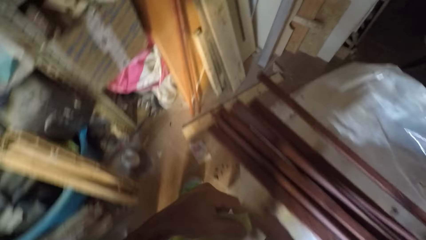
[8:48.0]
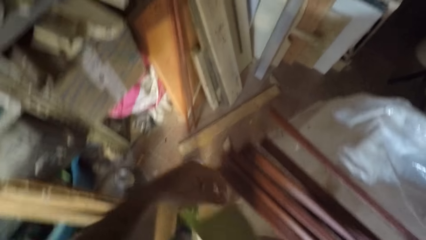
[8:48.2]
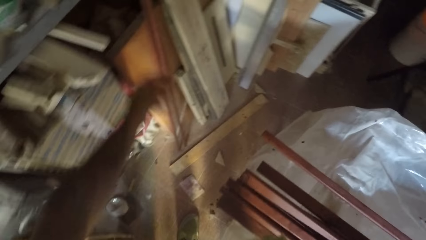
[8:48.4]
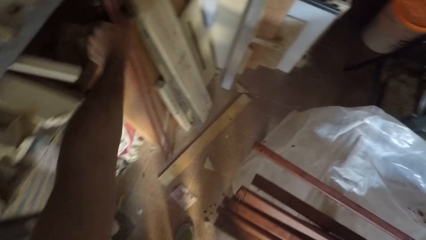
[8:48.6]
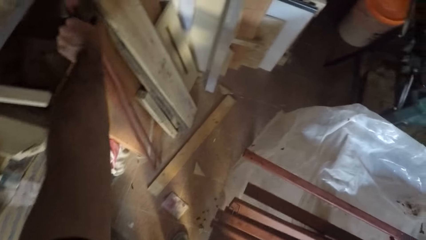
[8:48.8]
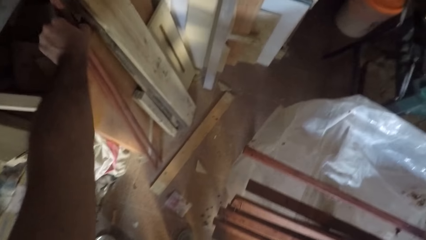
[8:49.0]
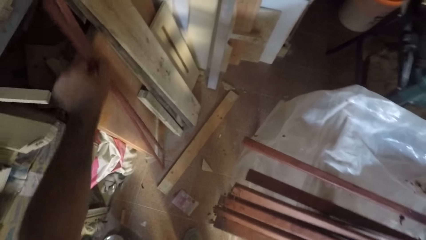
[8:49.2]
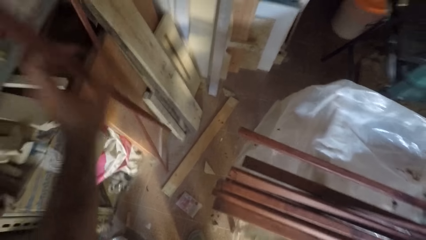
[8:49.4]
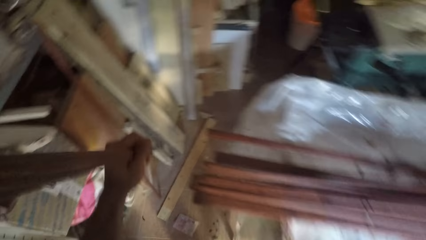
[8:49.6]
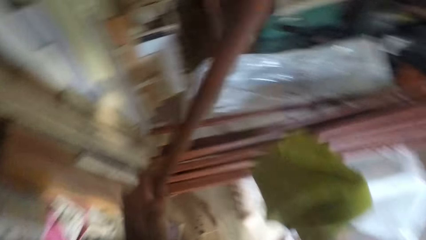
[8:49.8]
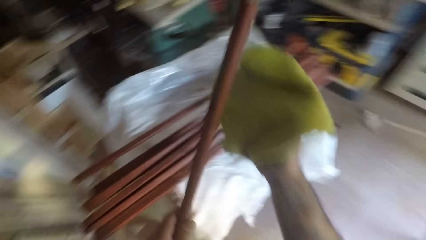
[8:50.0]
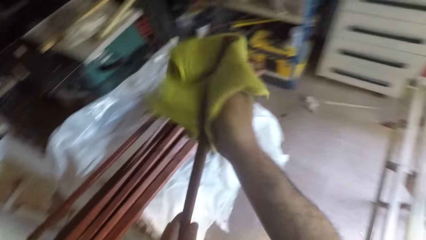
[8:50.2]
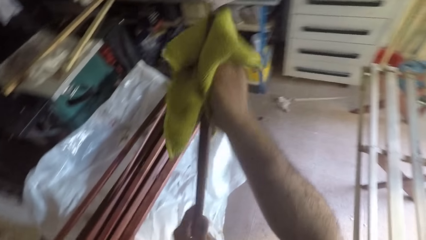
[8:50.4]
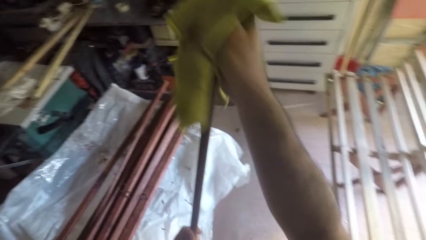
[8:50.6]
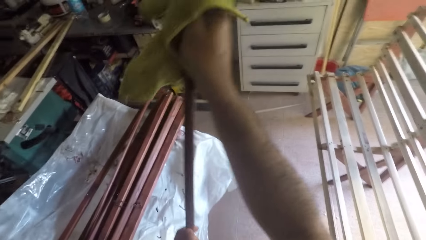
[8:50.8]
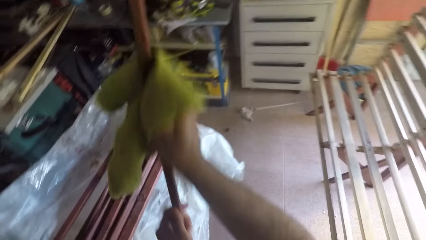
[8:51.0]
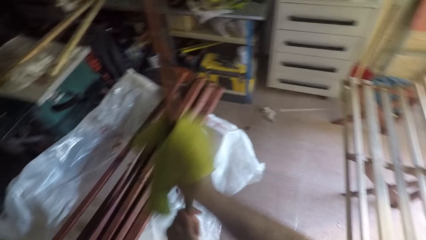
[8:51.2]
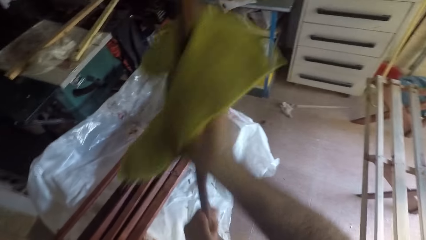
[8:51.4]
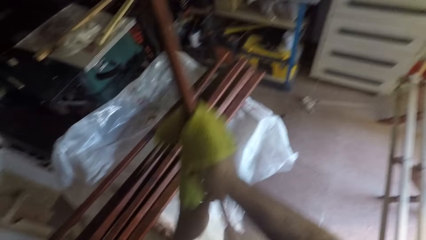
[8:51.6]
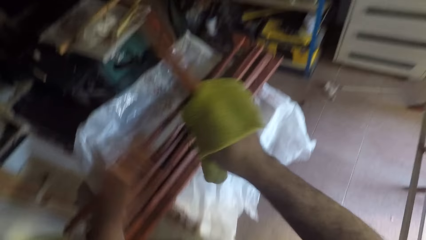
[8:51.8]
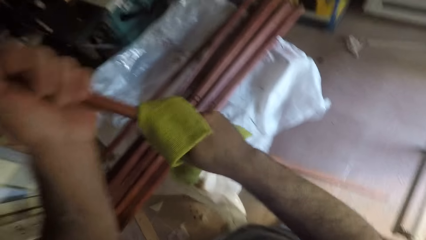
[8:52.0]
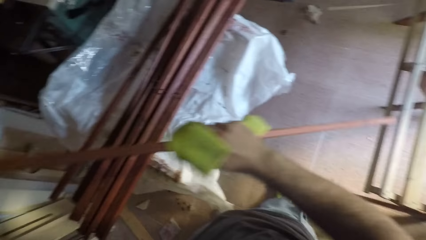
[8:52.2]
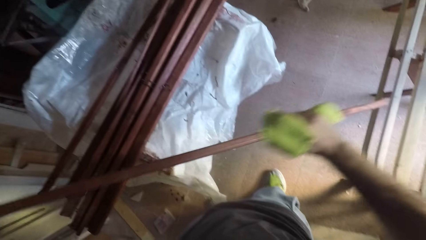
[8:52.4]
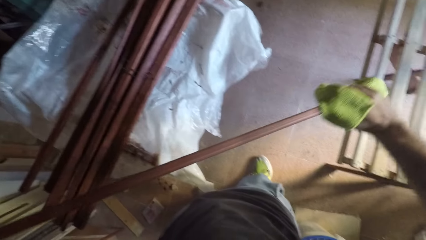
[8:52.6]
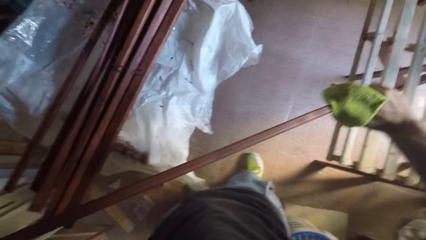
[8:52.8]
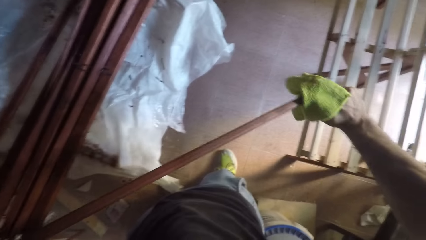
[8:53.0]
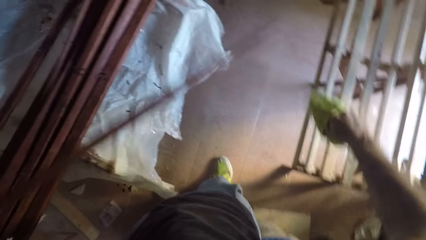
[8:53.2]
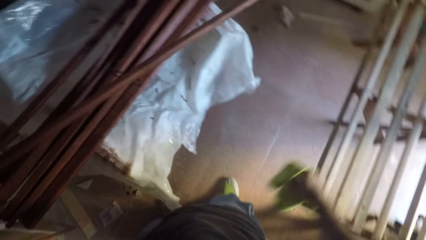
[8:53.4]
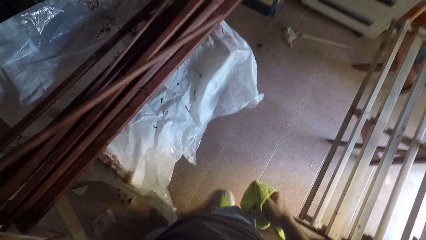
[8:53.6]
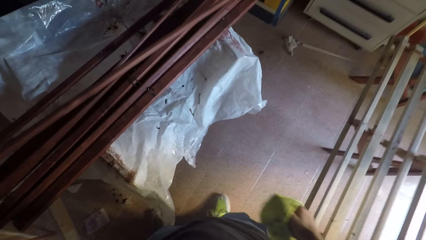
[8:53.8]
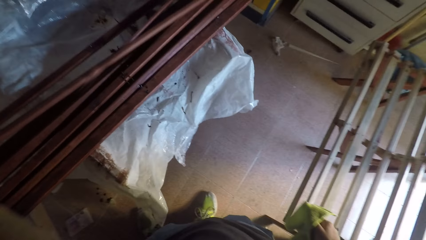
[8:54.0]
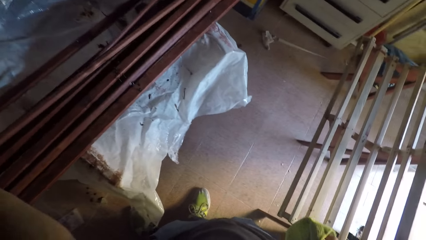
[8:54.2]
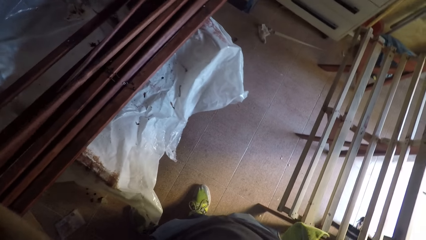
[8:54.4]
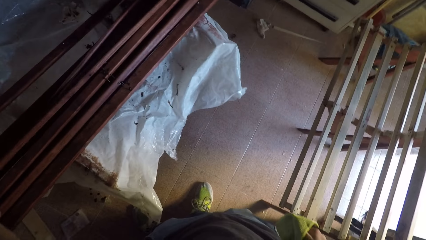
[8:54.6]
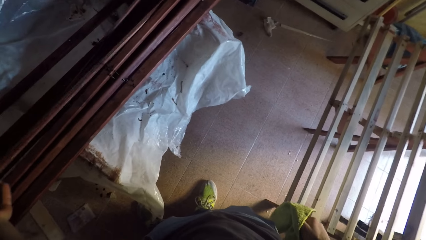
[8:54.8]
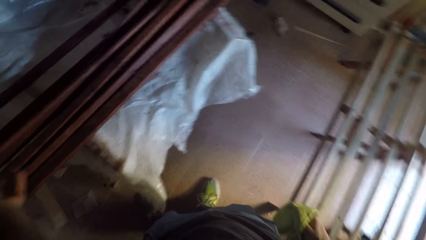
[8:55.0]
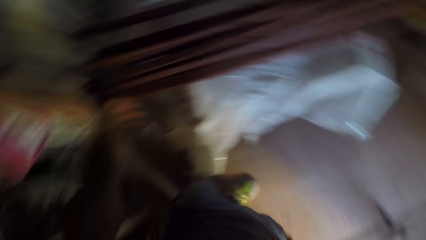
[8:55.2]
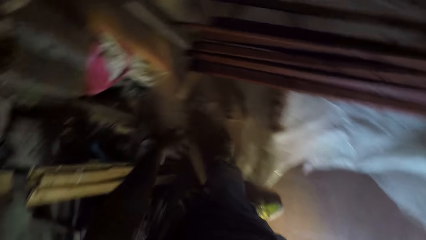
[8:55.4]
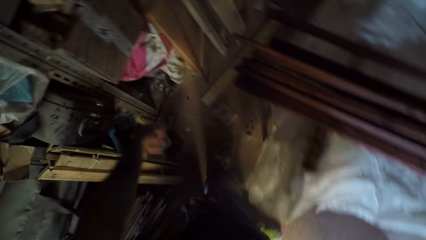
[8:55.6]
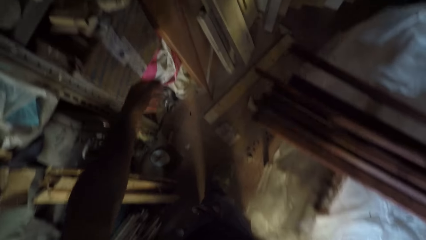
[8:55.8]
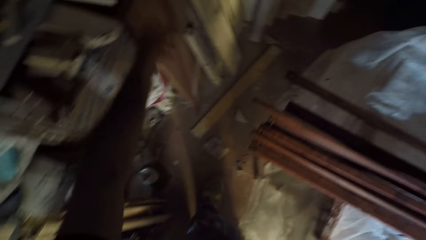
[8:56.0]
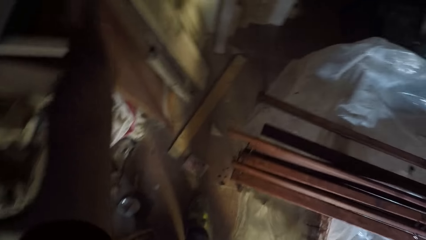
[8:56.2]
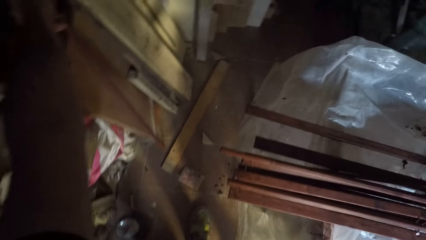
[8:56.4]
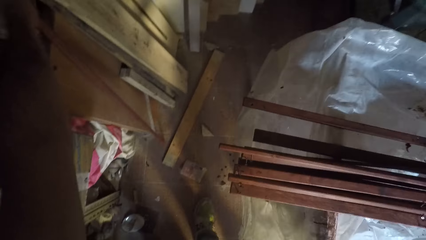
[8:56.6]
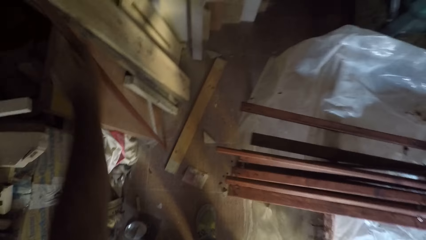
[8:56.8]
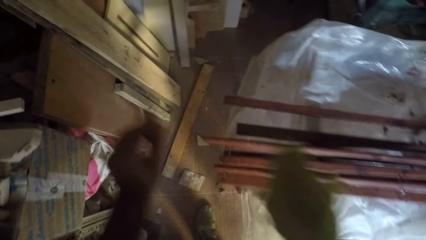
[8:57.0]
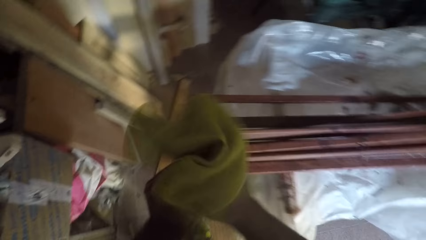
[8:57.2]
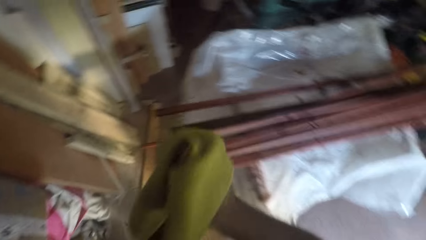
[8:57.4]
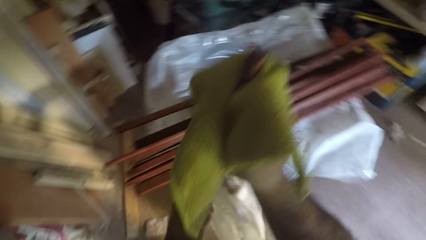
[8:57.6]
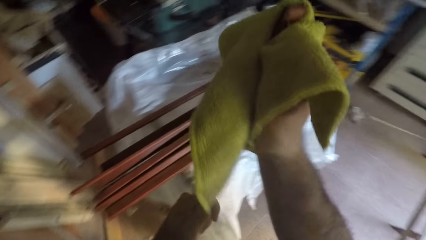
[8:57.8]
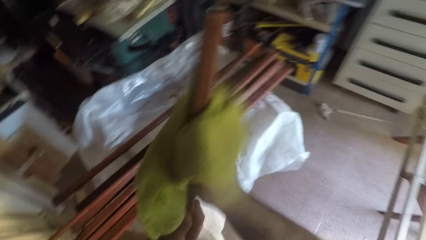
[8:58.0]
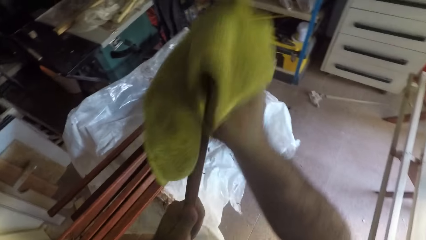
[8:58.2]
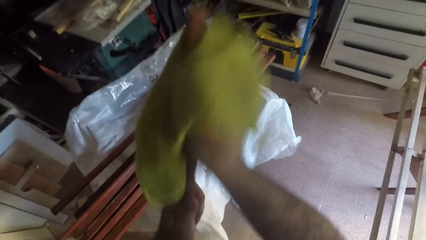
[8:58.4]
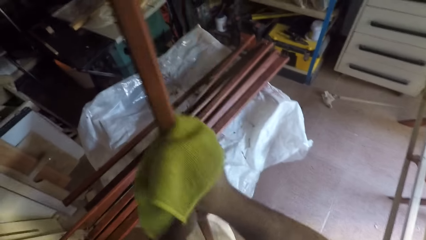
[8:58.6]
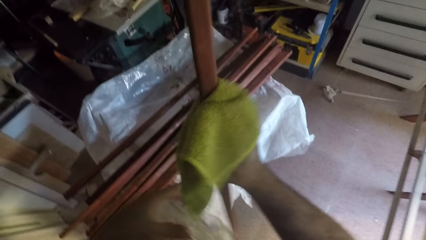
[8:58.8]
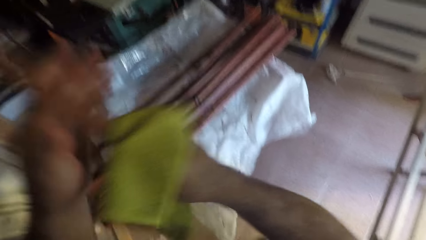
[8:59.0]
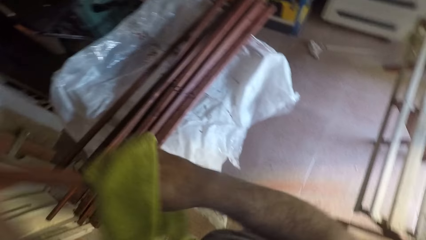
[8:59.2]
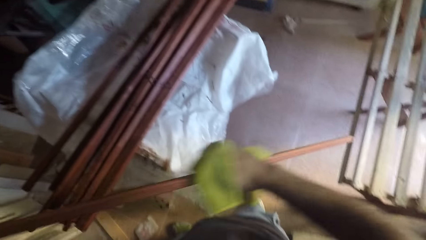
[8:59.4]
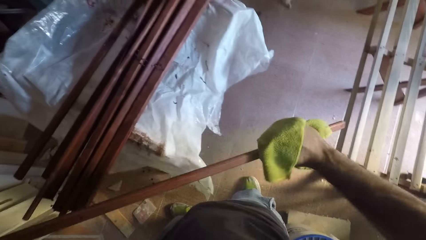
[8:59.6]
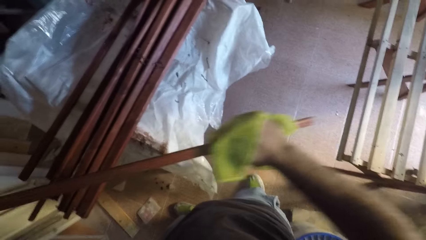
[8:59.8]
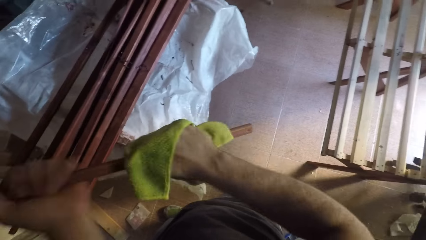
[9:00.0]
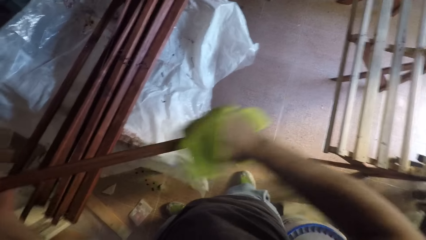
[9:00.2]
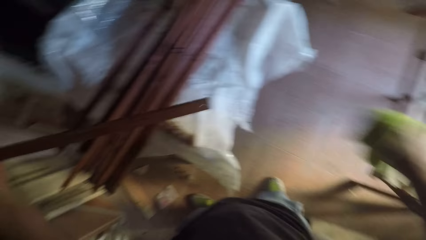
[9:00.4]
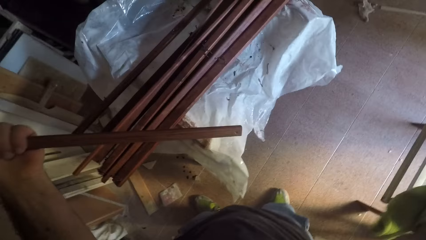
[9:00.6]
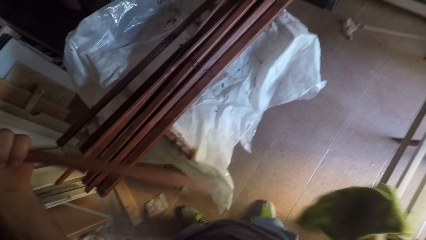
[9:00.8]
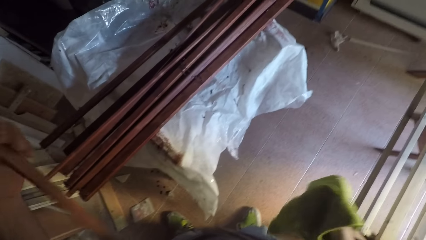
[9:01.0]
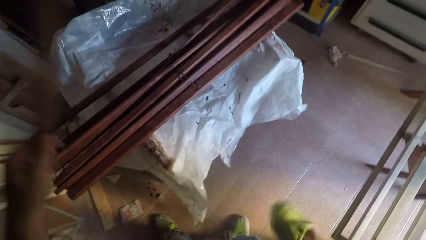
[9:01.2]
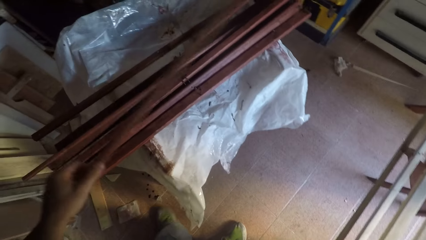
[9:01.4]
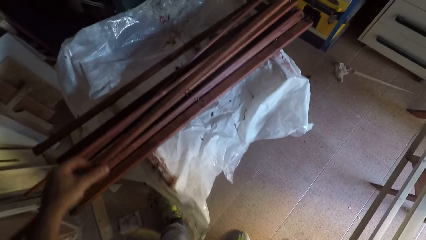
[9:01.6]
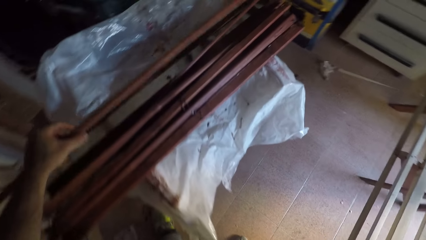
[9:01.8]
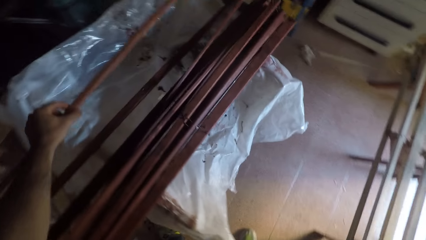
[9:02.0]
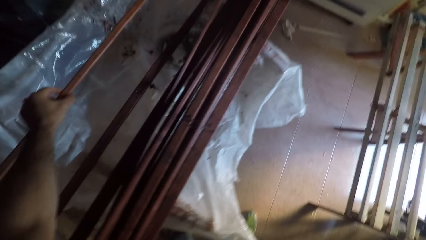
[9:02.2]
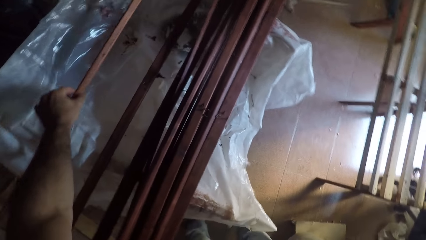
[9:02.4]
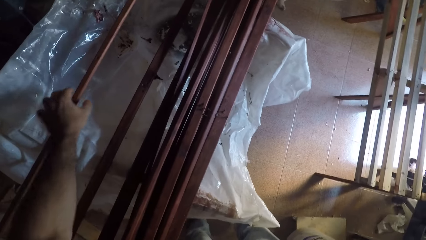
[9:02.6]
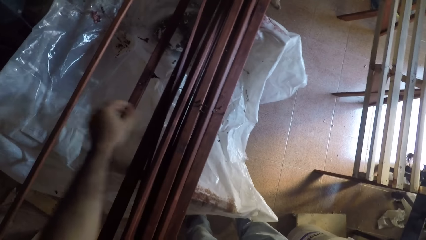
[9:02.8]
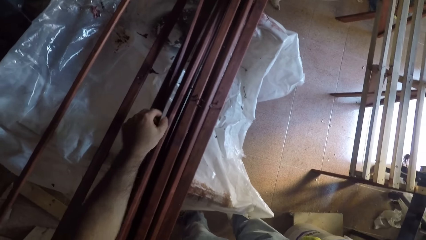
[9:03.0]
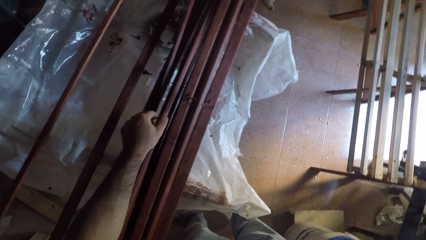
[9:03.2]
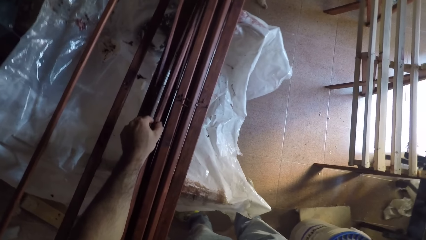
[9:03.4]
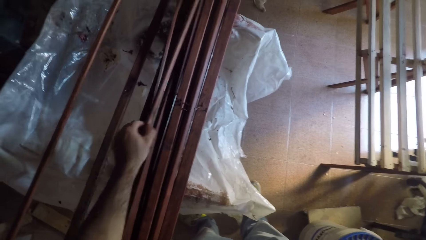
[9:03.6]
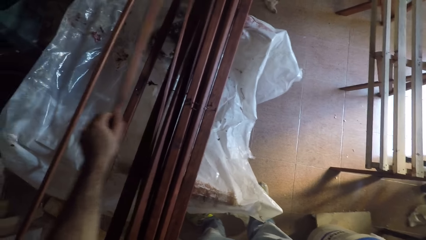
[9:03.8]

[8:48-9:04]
The camera wearer walks towards the shelf in the workshop. They pick up a wooden stick beside the shelf. They clean the wooden stick with the cloth. They drop the wooden stick on the workbench. They pick up a wooden stick beside the shelf. They clean the wooden stick with the cloth. They drop the wooden stick on the workbench. They lift up a wooden stick from the workbench.
